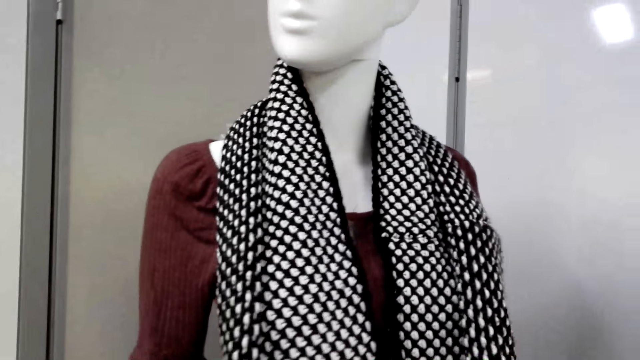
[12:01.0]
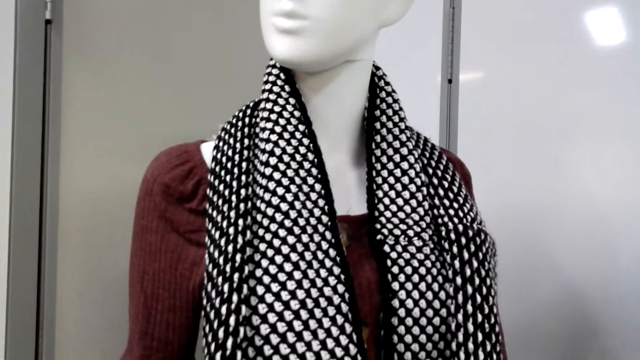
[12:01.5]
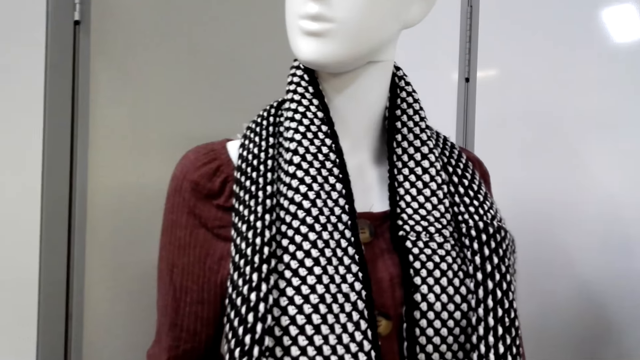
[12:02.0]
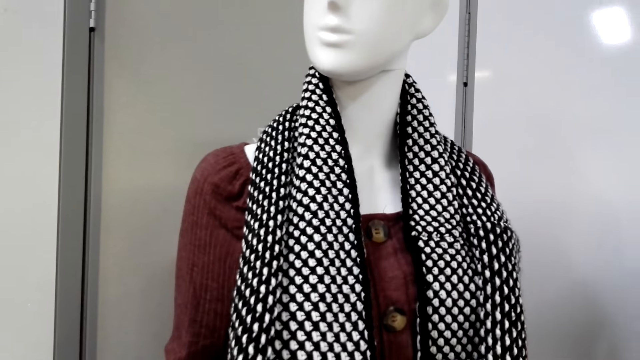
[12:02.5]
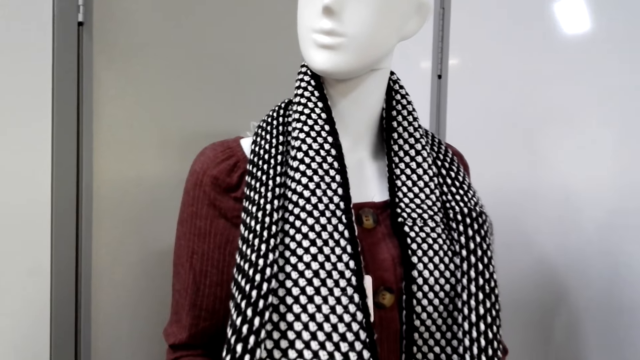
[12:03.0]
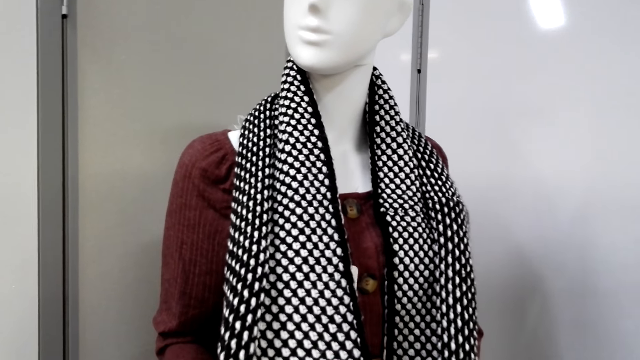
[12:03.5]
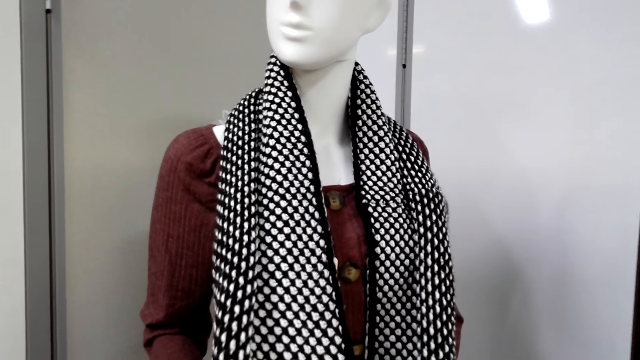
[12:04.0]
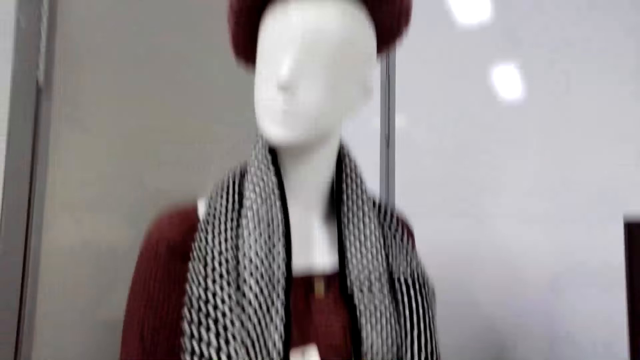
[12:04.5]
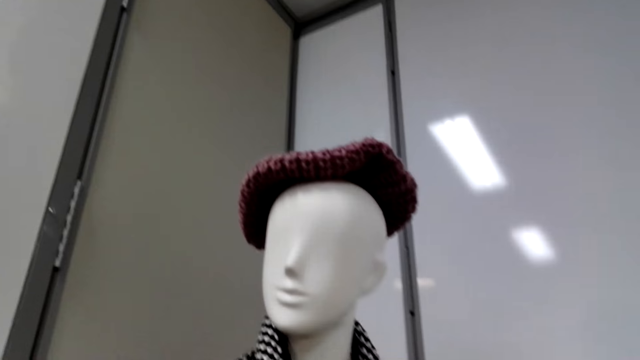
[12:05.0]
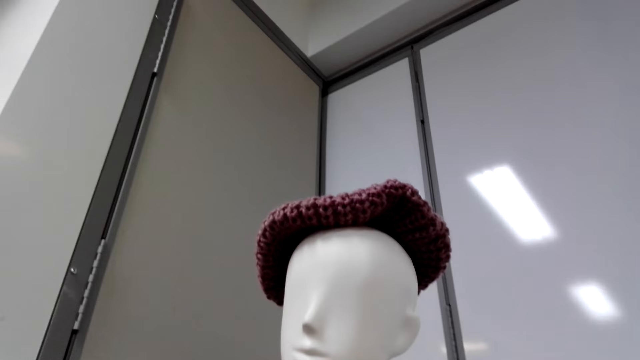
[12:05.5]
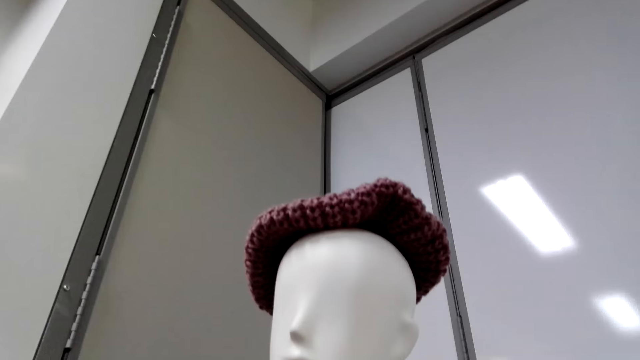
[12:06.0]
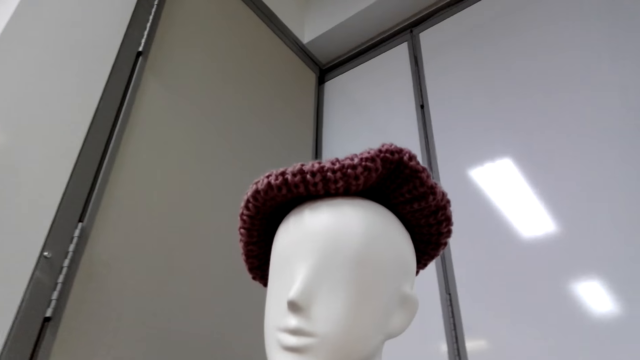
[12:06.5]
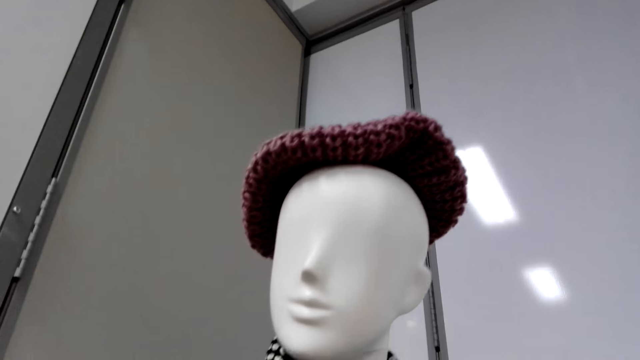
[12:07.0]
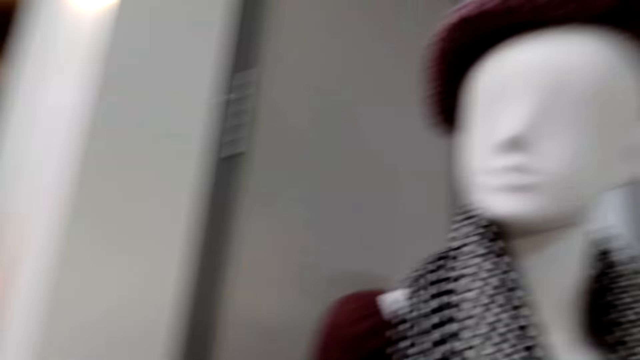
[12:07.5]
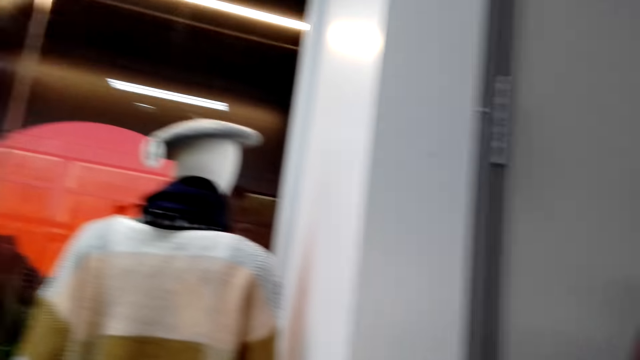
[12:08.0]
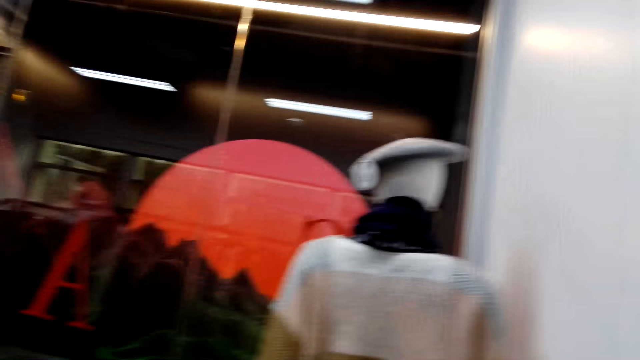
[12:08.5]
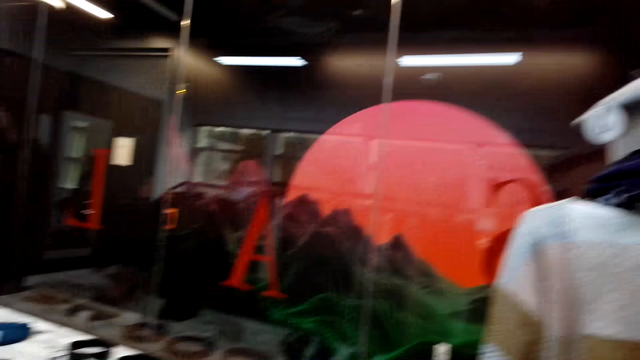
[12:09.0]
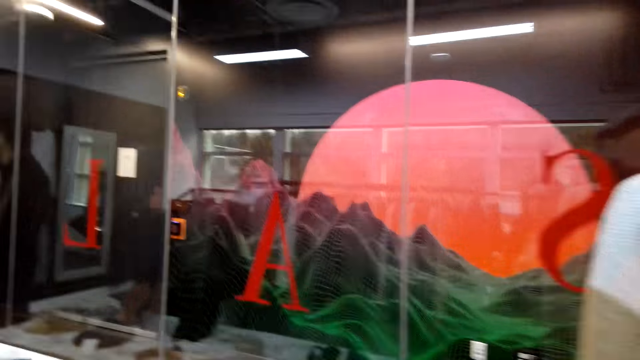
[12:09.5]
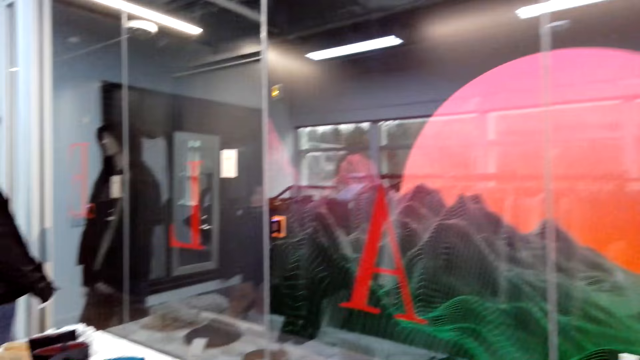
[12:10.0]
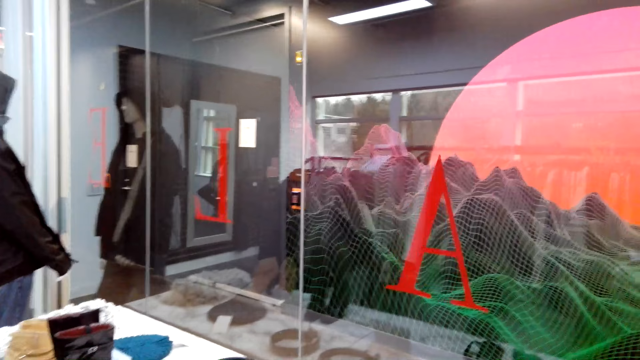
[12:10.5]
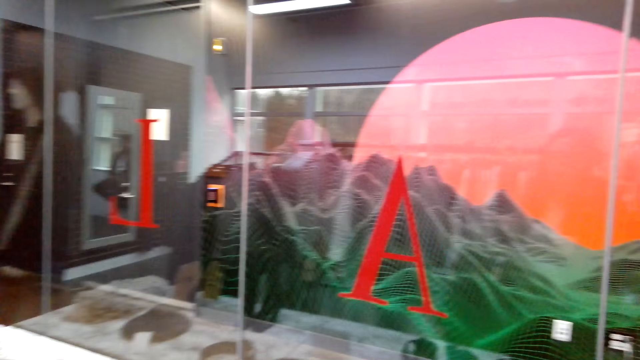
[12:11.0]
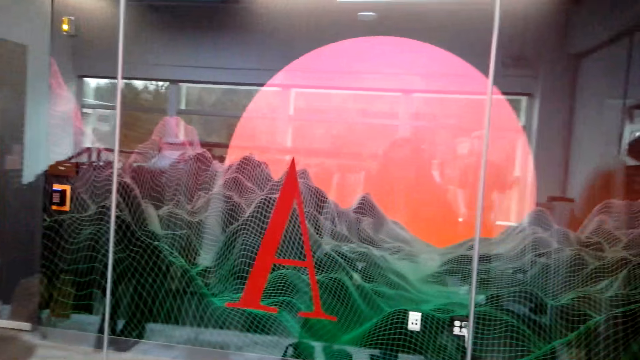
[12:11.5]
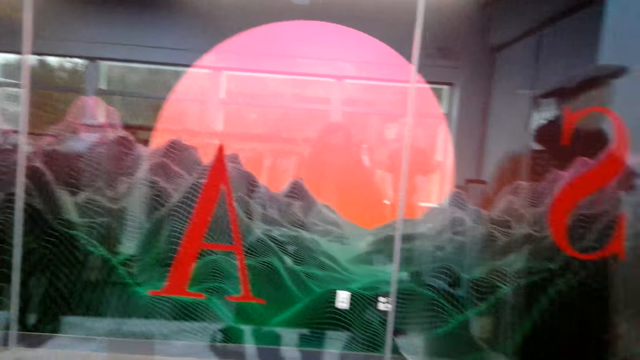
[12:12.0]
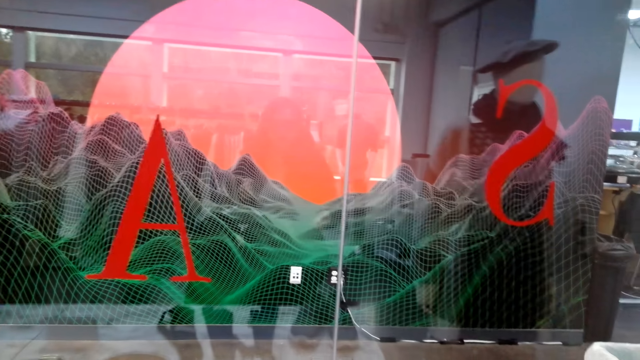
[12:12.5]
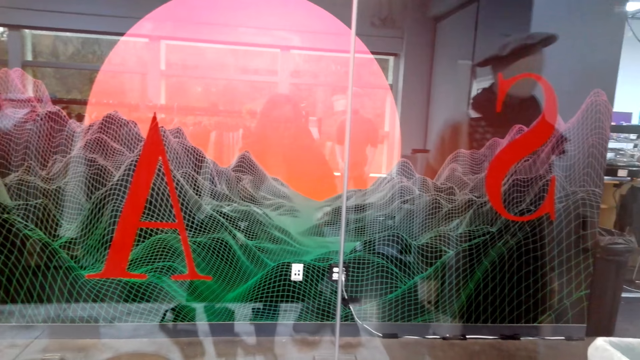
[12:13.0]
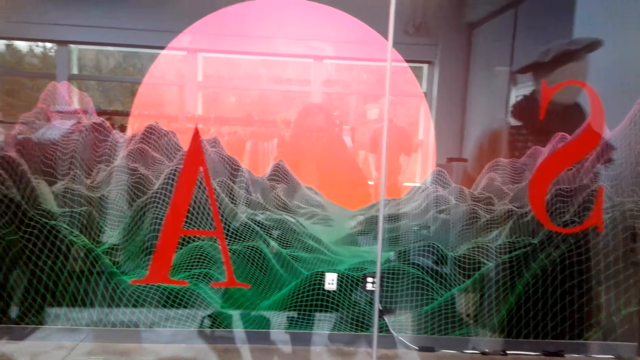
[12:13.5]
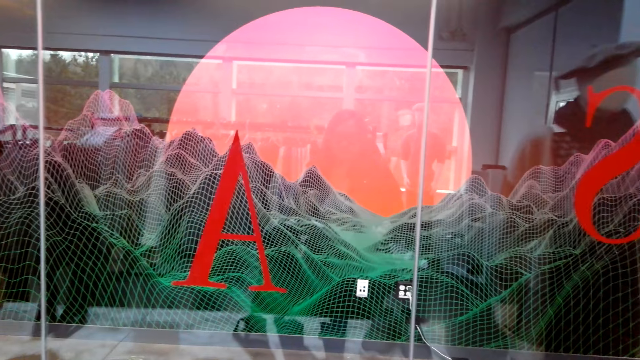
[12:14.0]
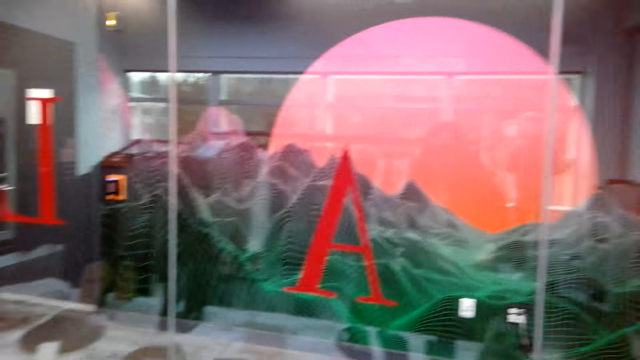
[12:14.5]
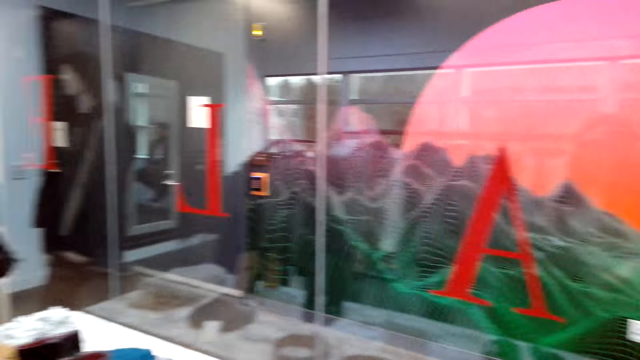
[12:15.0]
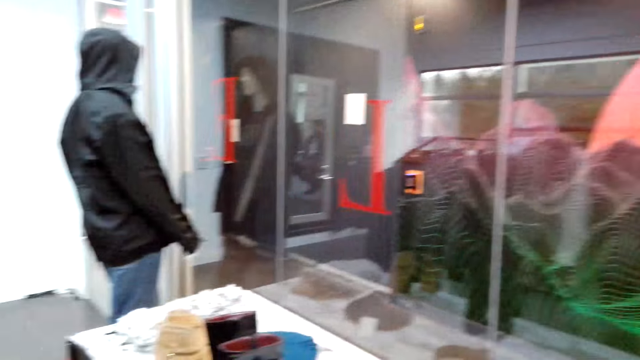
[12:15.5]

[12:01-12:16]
The camera wearer looks around. They look at the thread hat on the mannequin. They walk in the clothes store. They speak. They look around.

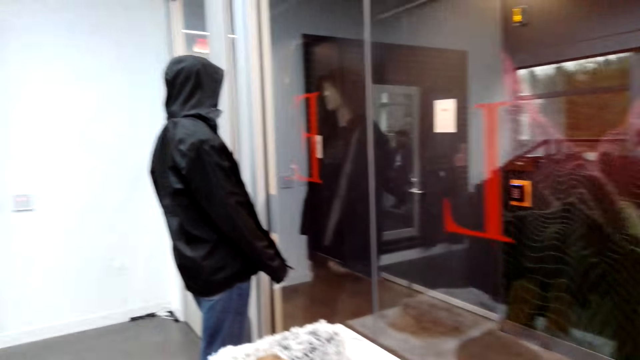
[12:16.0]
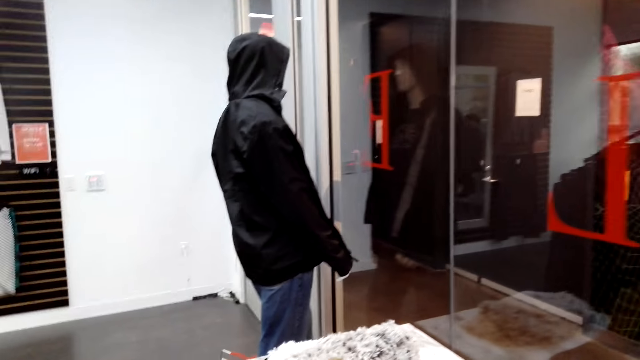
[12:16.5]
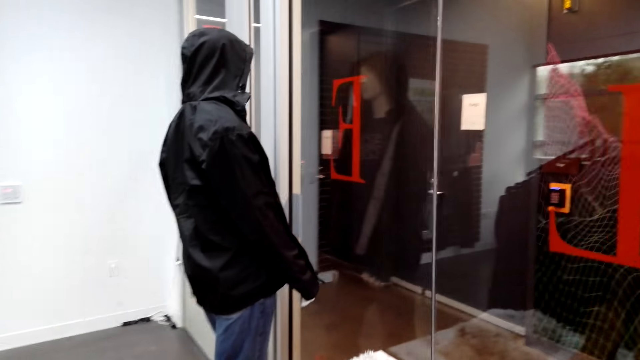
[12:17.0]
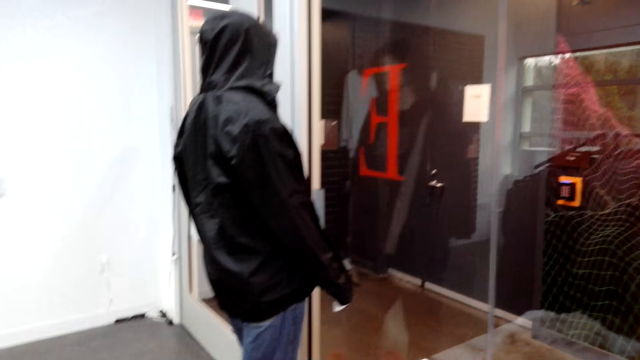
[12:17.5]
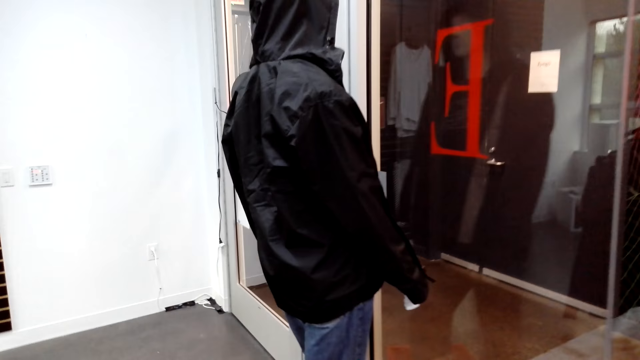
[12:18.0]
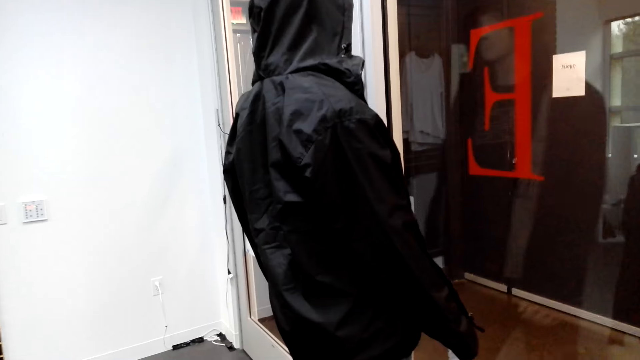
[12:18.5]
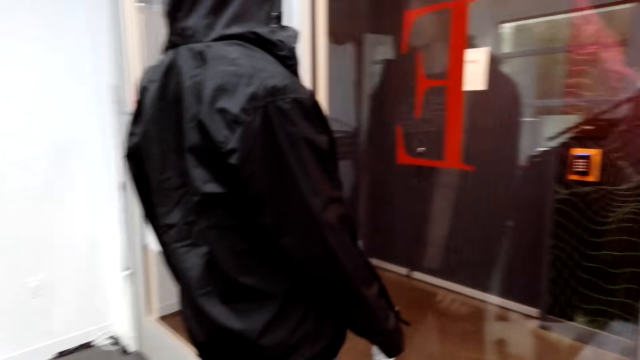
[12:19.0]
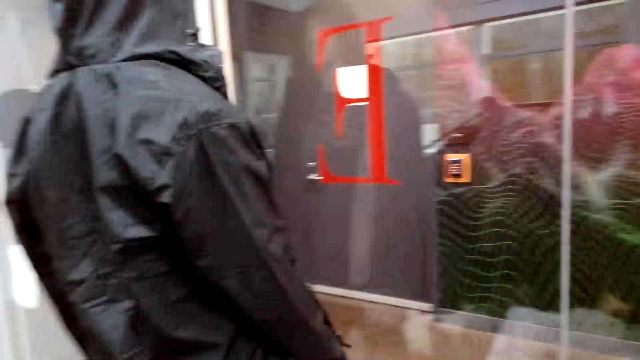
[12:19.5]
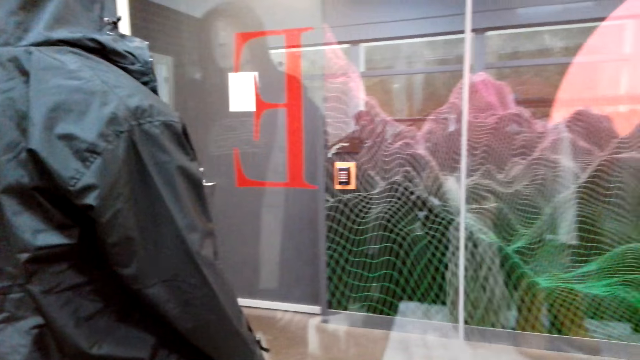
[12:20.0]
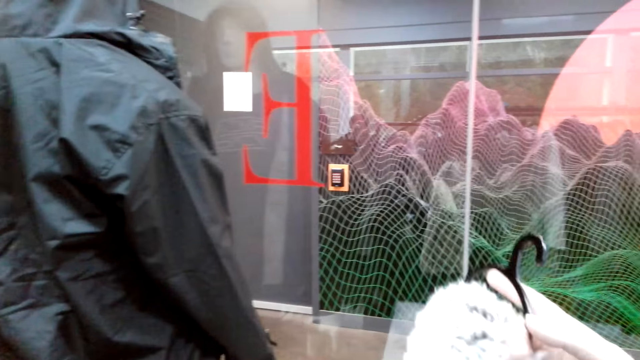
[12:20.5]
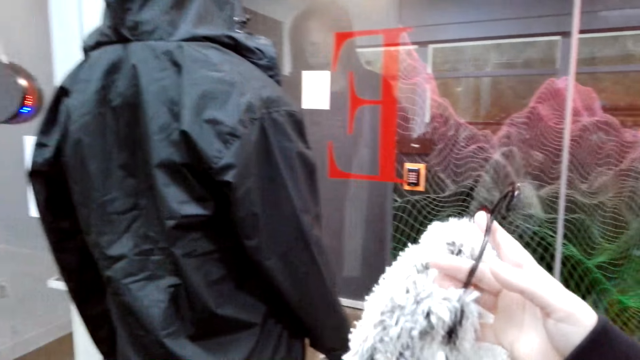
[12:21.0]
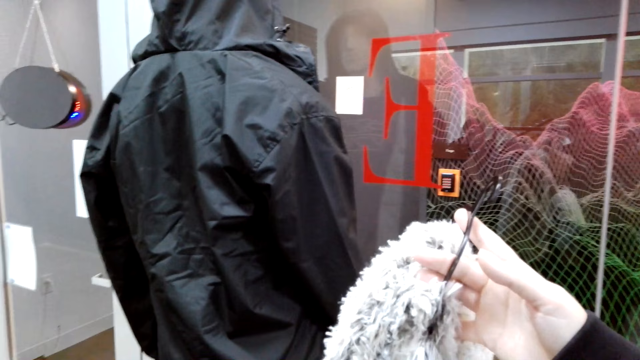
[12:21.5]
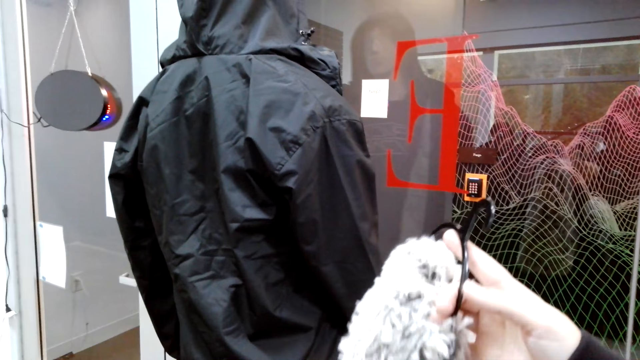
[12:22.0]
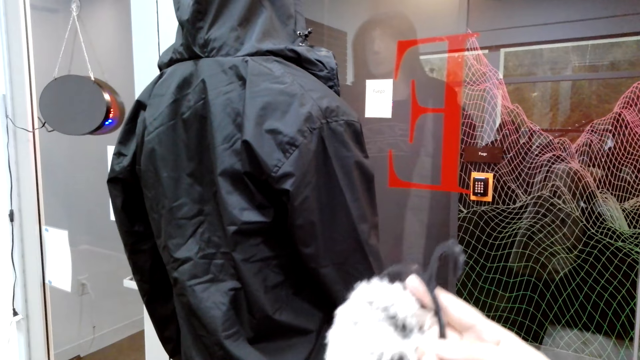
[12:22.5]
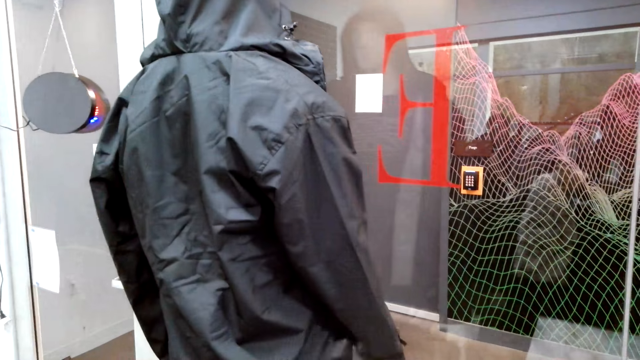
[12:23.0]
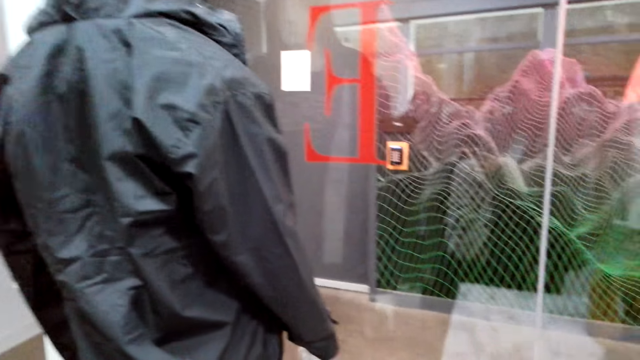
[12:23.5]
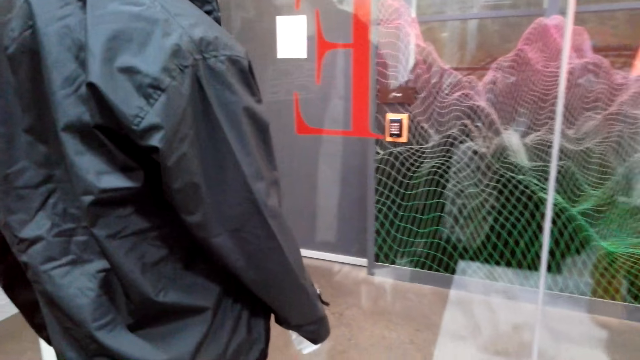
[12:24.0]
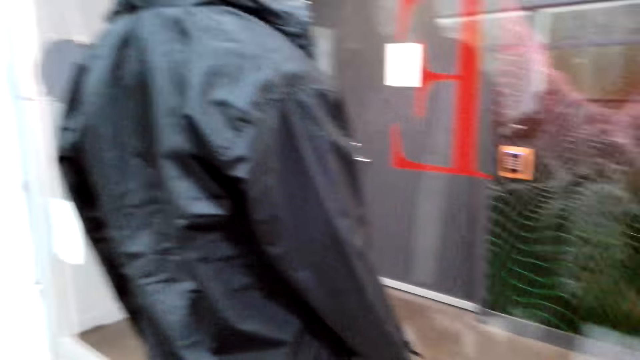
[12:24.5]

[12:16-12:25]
The camera wearer walks in the clothes store. A man speaks to the camera wearer. The camera wearer holds a scarf. They raise a hand.
